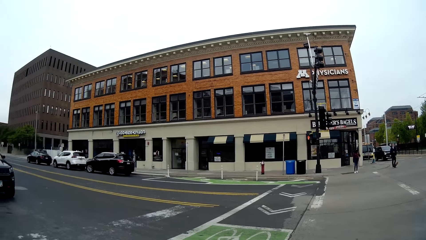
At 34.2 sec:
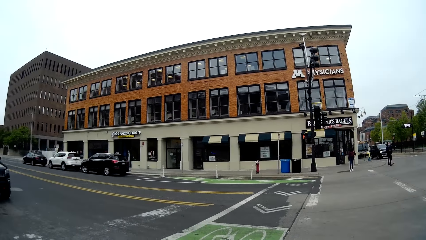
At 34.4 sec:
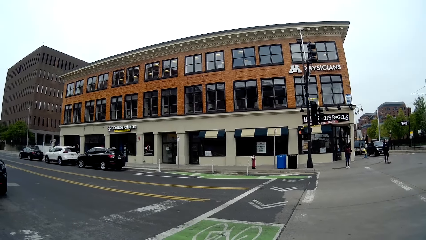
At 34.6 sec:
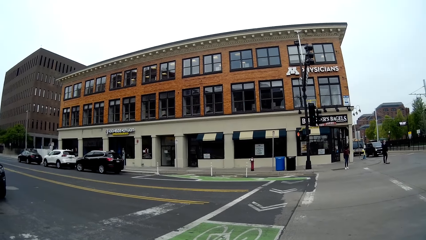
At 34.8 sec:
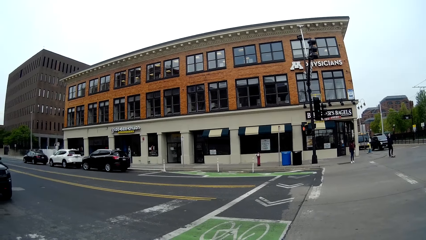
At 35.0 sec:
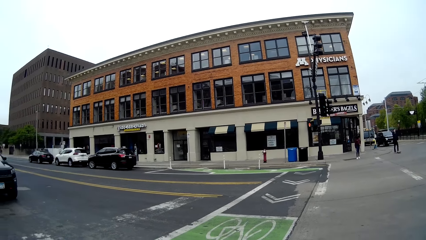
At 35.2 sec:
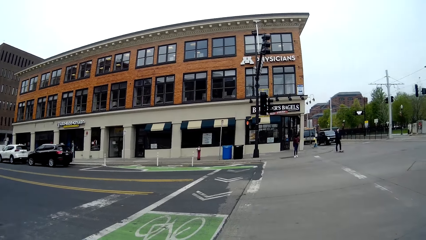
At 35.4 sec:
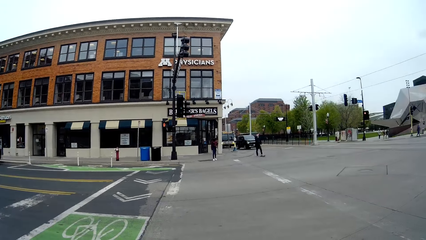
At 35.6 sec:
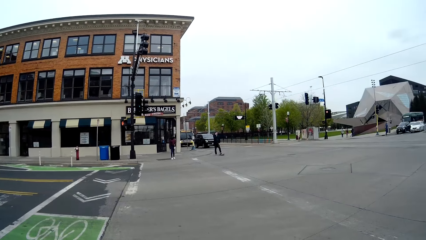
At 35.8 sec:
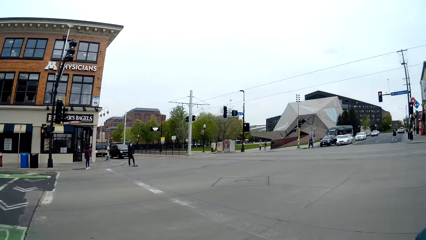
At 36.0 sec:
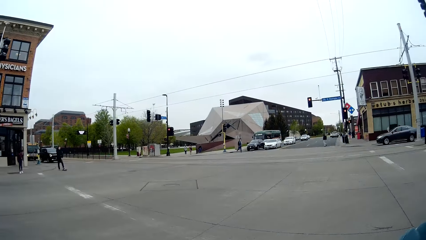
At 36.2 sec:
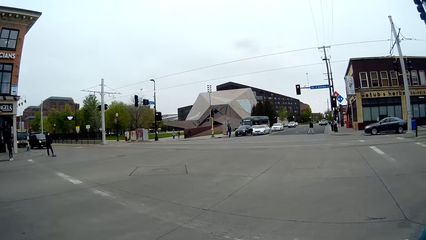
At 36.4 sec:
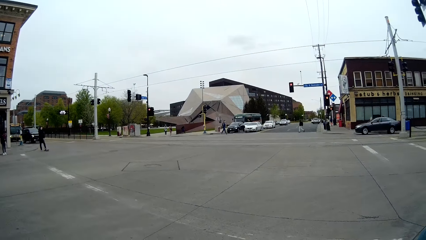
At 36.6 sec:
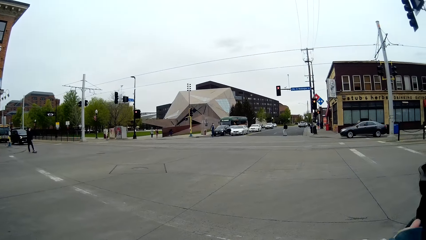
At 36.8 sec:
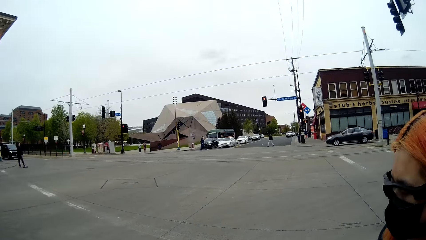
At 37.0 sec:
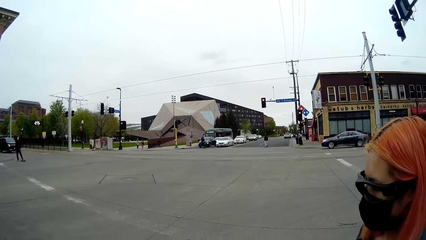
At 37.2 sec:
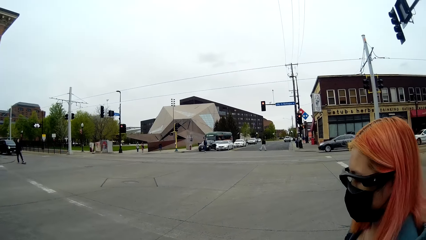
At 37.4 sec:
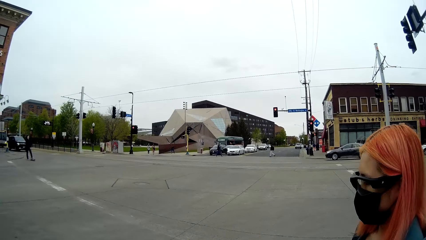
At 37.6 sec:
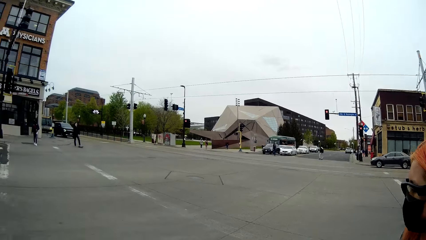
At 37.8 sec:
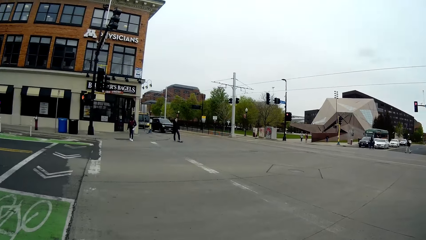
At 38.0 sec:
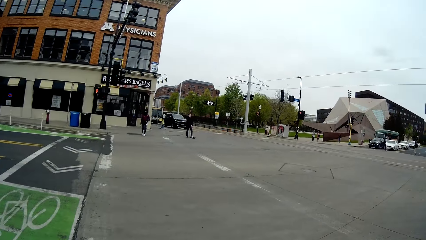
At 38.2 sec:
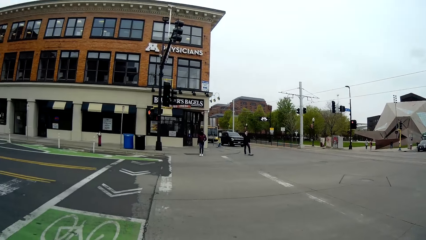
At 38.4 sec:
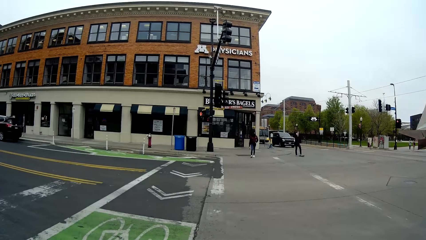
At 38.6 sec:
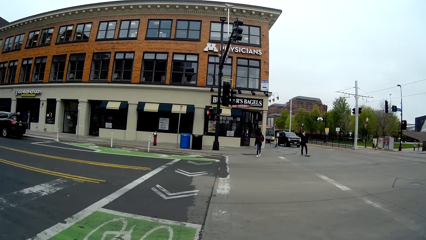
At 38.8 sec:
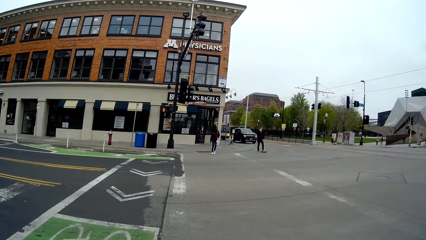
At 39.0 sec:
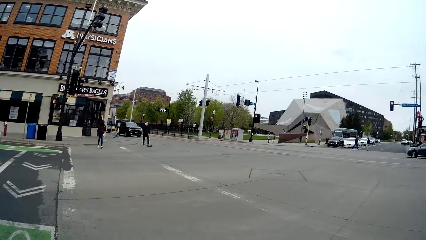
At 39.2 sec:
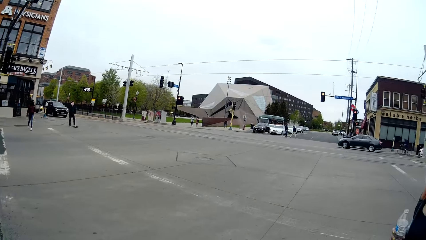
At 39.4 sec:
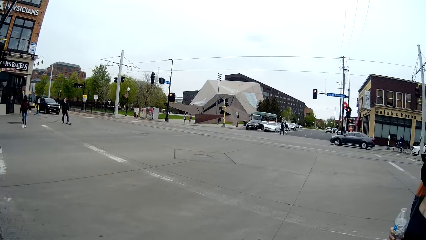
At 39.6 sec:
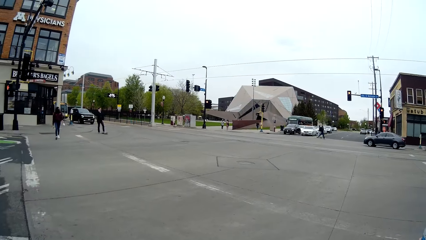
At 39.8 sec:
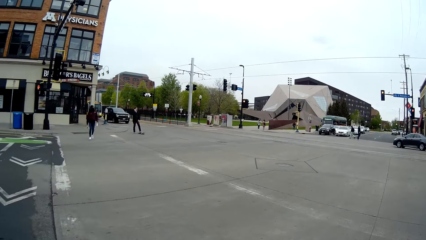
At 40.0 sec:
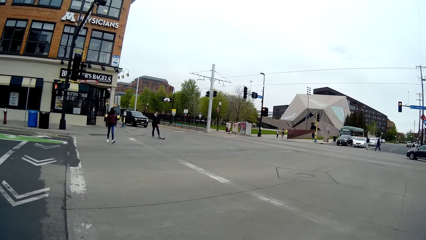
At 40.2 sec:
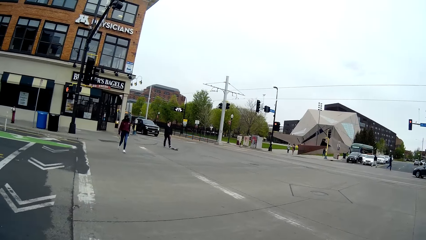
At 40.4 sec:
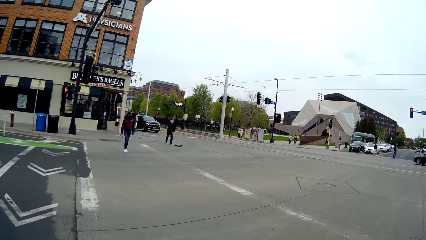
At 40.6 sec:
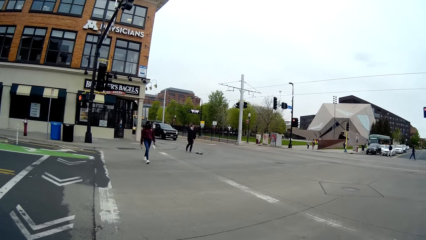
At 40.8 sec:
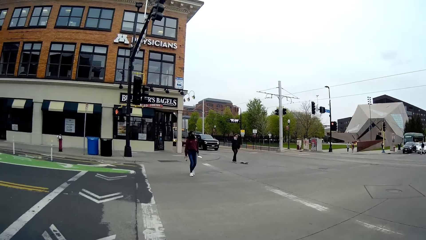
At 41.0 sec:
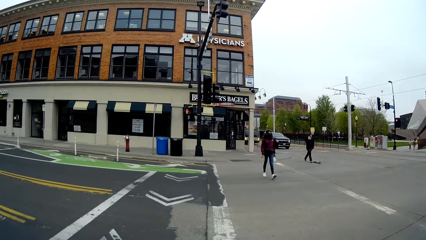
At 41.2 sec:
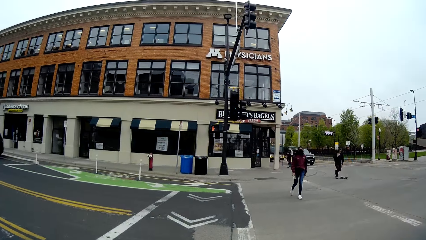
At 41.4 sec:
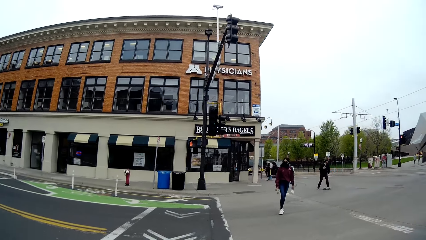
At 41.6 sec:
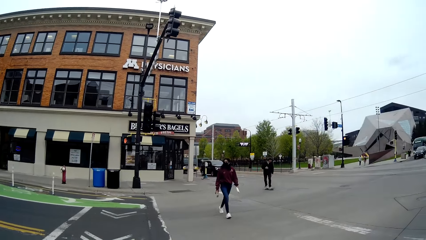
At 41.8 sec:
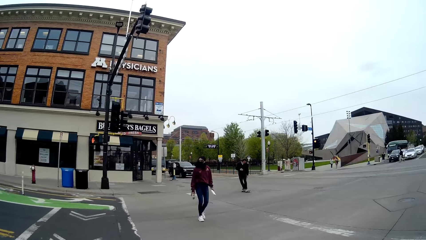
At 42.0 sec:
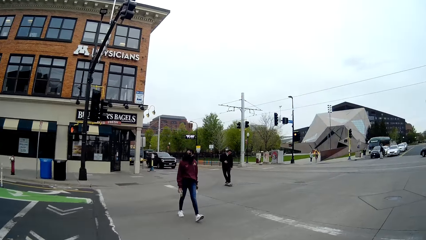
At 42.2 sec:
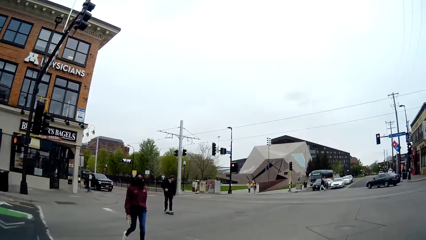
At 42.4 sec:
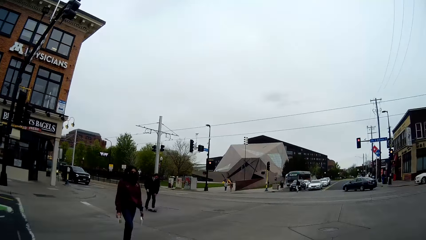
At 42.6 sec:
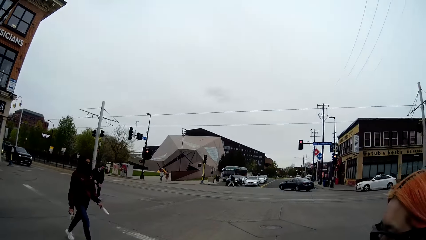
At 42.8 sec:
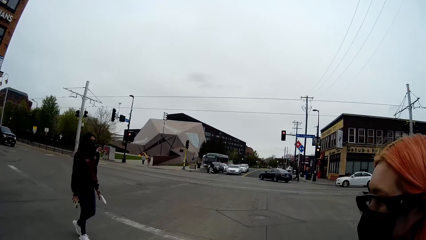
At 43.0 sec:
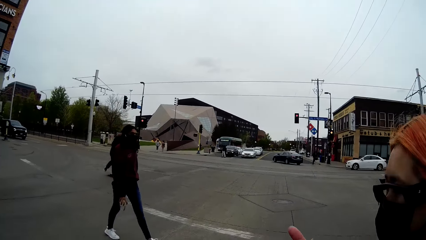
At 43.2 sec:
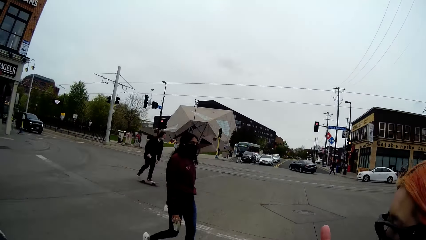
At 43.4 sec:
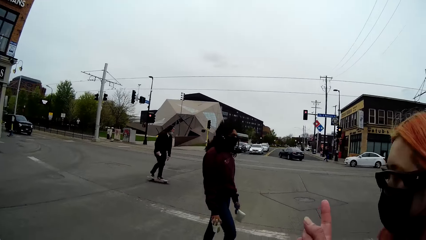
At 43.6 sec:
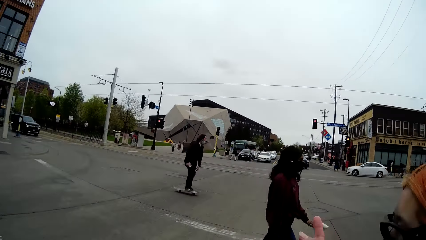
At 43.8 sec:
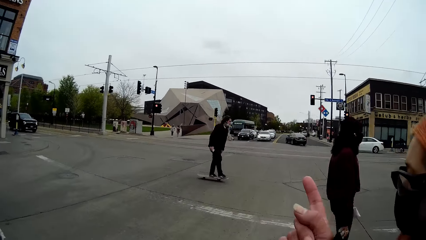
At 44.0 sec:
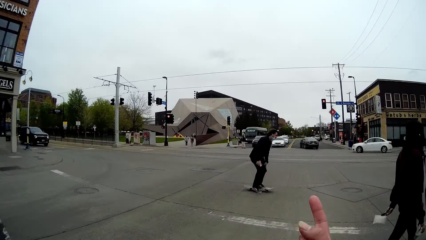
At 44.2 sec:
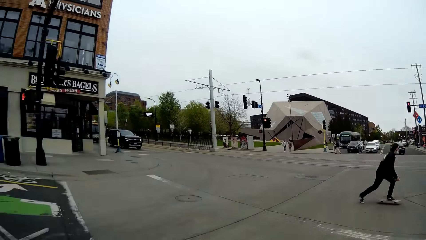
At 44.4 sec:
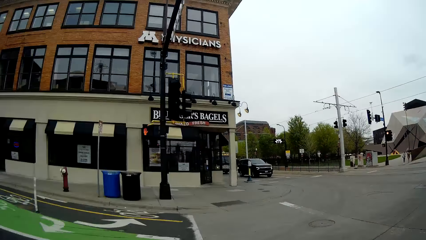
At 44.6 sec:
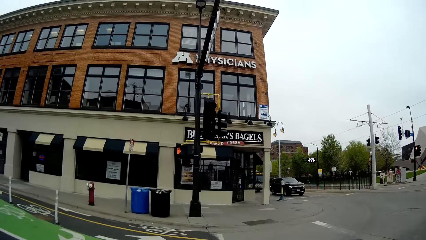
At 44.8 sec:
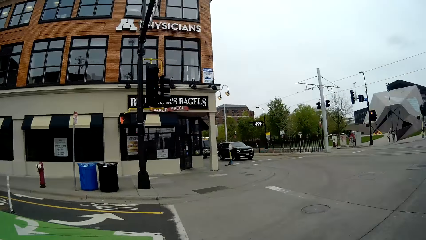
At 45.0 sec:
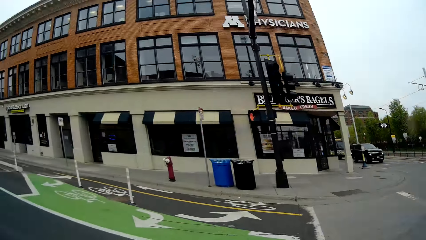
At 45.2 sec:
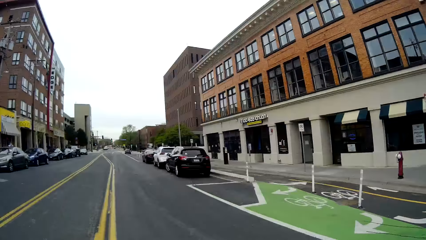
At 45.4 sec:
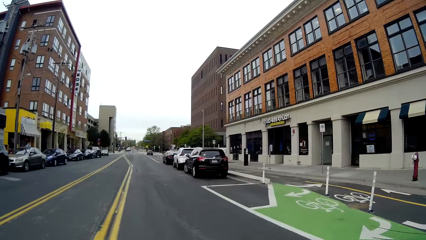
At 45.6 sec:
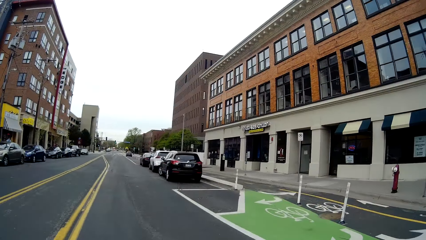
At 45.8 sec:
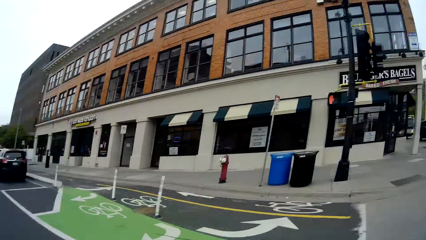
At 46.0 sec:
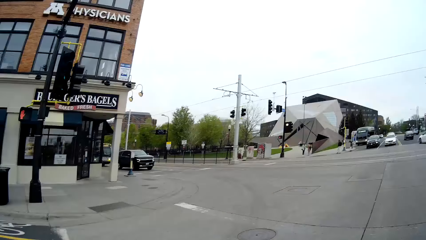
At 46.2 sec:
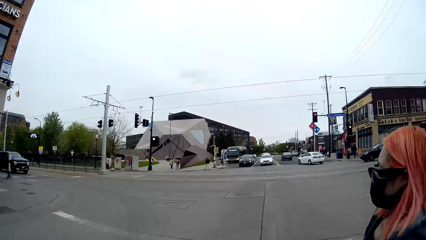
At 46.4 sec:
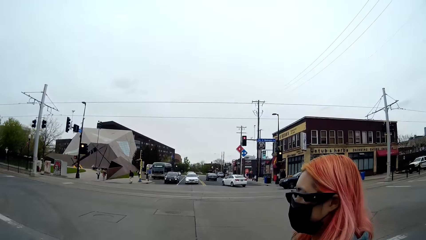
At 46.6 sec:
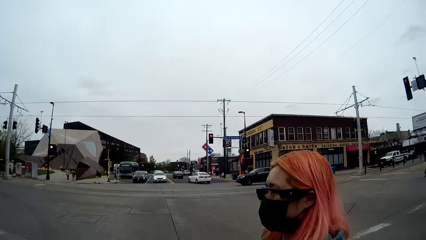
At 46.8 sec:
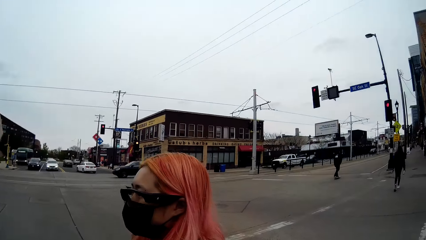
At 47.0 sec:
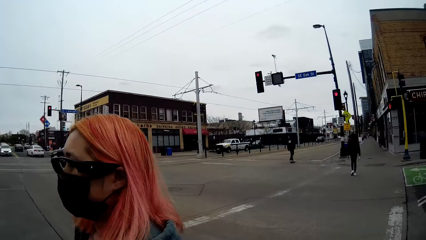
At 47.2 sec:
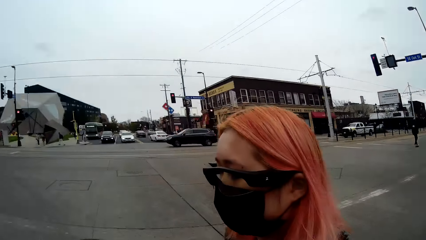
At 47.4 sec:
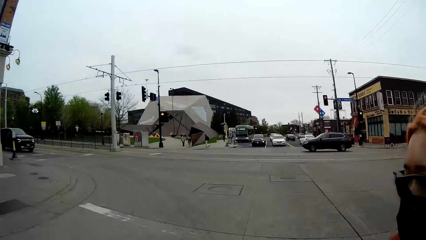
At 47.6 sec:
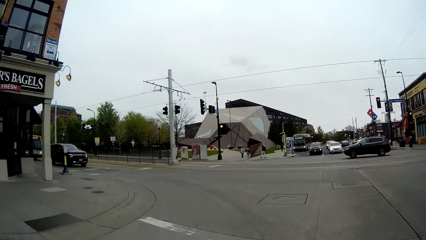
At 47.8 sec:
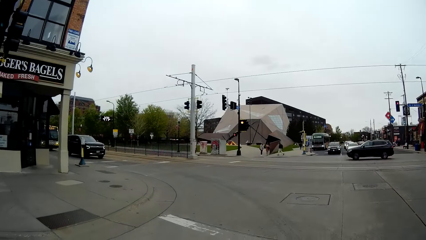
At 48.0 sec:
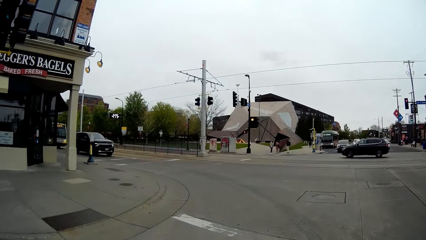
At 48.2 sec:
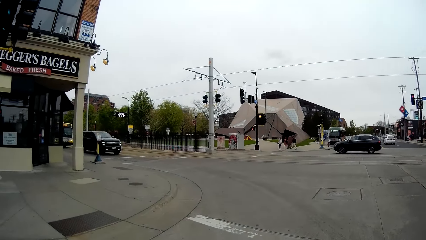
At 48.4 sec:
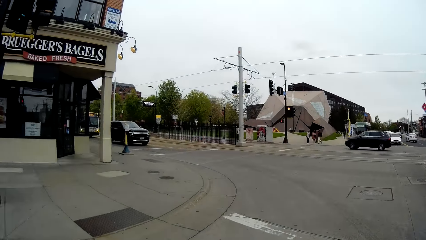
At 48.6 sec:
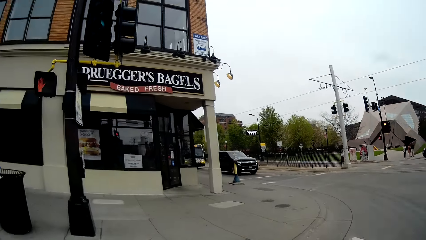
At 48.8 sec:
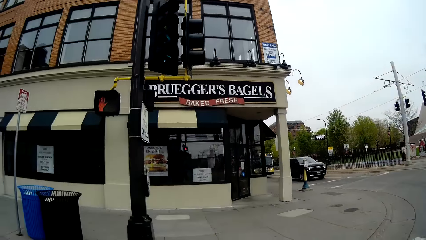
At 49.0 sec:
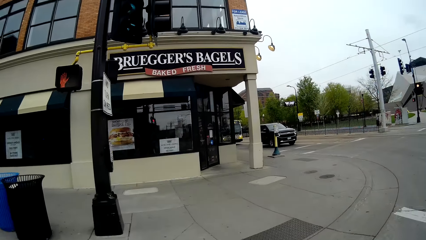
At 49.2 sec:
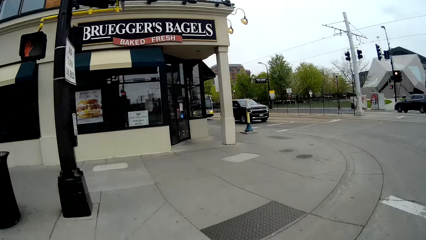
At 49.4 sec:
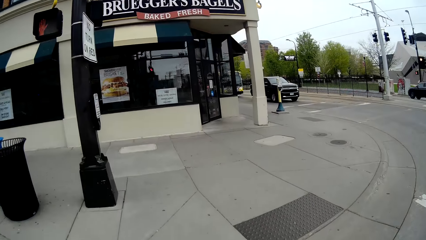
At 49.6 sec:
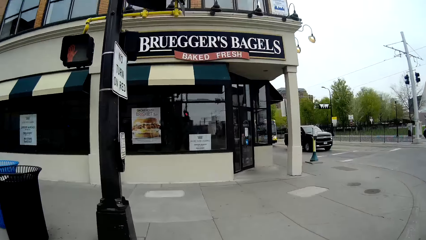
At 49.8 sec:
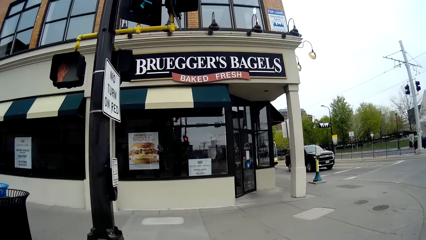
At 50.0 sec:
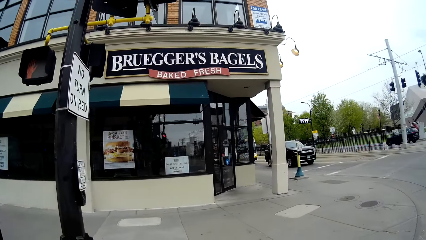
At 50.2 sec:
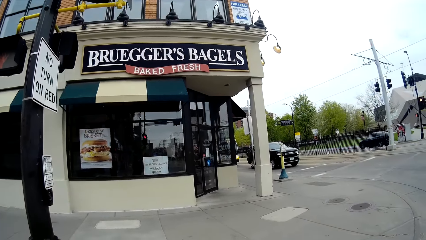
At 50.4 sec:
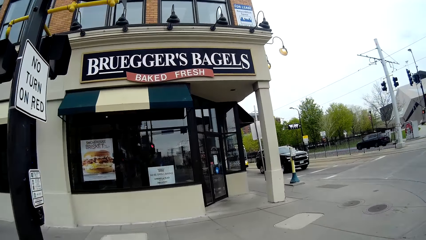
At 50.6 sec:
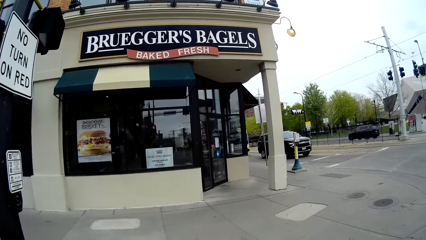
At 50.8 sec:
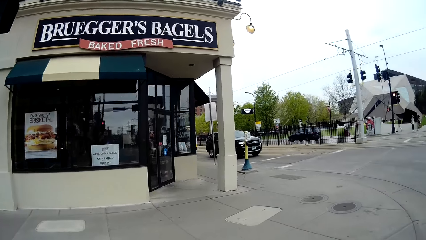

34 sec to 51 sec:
The camera wearer crosses the road. They talk with the lady. The lady crosses the road.
